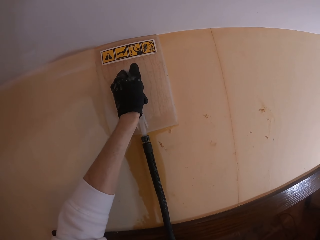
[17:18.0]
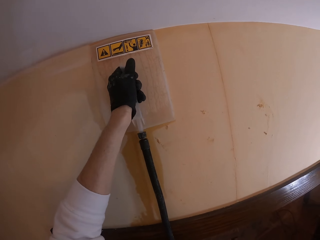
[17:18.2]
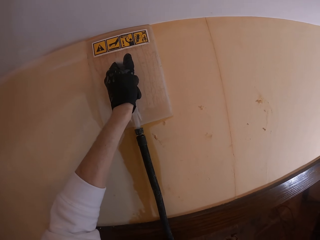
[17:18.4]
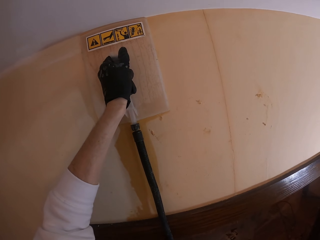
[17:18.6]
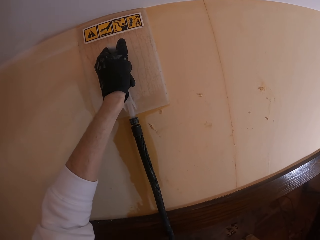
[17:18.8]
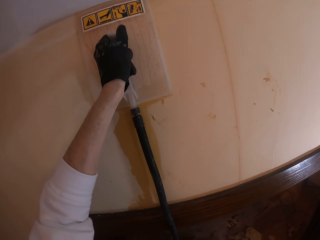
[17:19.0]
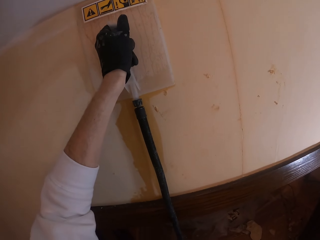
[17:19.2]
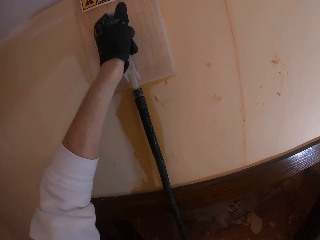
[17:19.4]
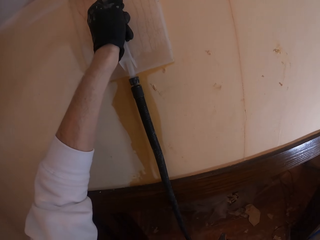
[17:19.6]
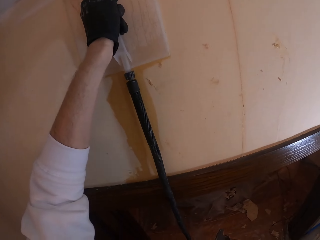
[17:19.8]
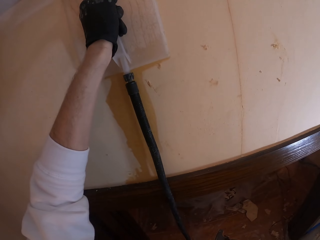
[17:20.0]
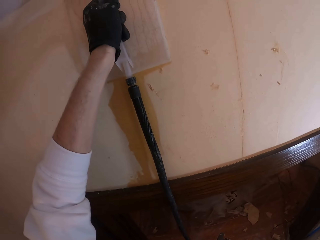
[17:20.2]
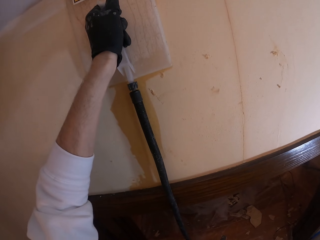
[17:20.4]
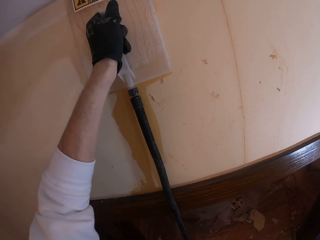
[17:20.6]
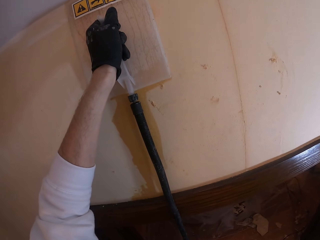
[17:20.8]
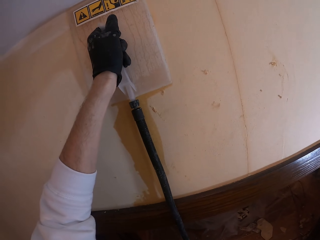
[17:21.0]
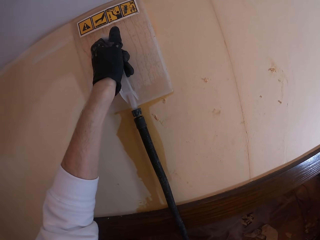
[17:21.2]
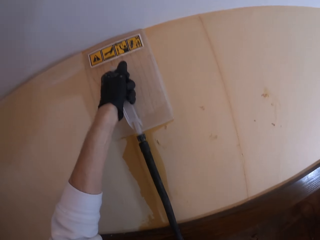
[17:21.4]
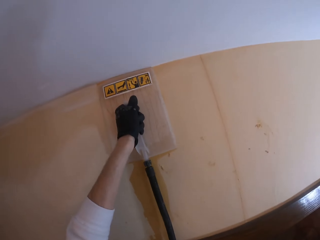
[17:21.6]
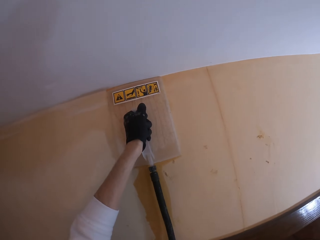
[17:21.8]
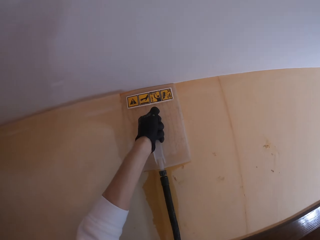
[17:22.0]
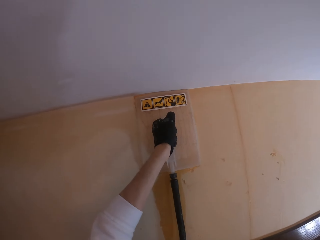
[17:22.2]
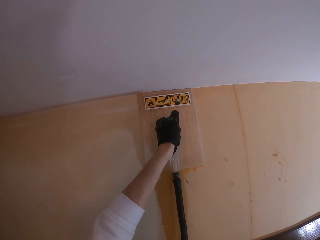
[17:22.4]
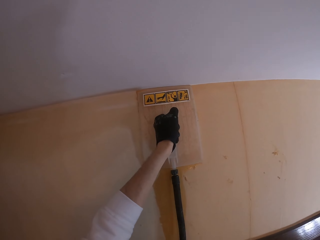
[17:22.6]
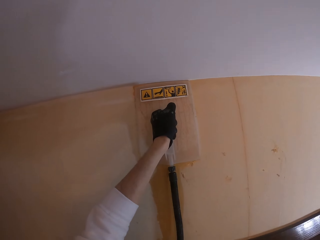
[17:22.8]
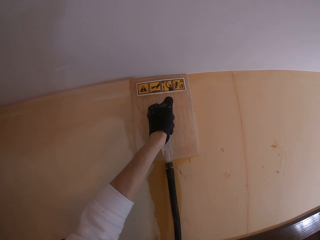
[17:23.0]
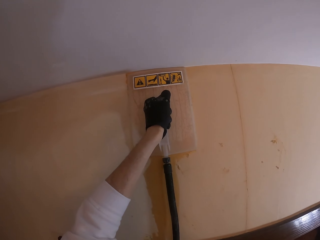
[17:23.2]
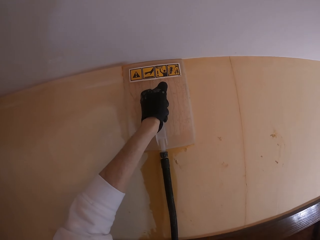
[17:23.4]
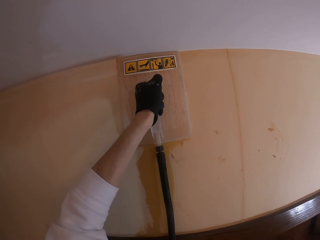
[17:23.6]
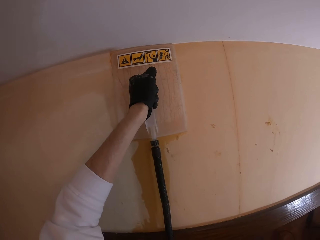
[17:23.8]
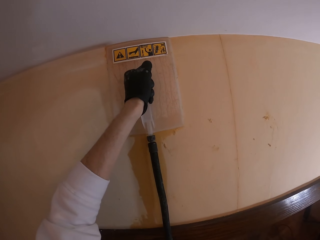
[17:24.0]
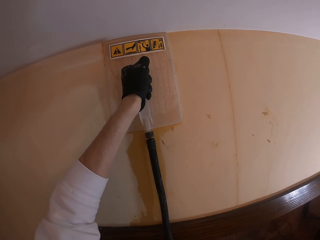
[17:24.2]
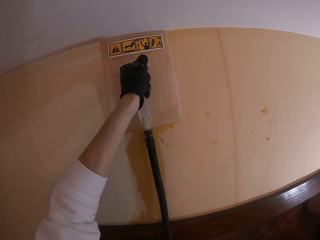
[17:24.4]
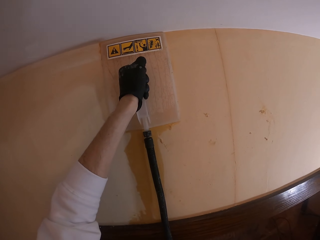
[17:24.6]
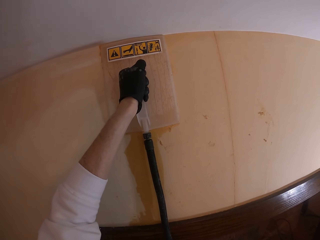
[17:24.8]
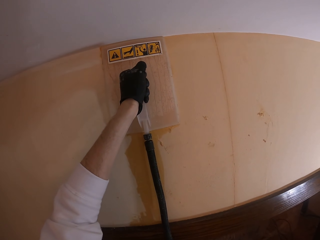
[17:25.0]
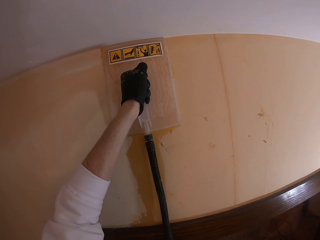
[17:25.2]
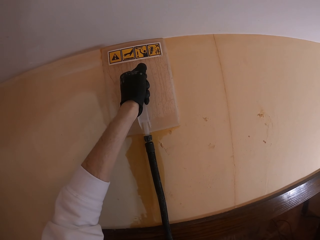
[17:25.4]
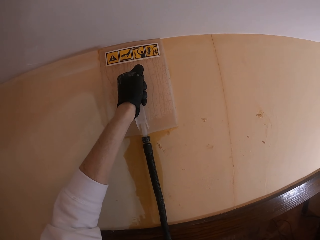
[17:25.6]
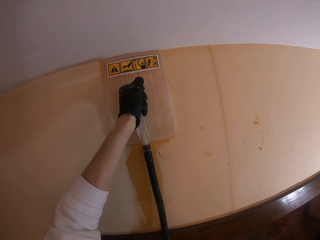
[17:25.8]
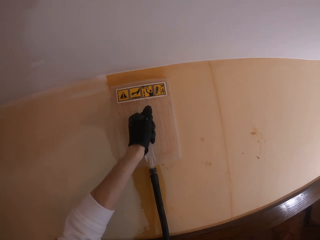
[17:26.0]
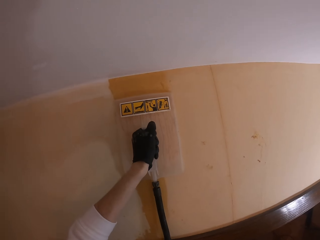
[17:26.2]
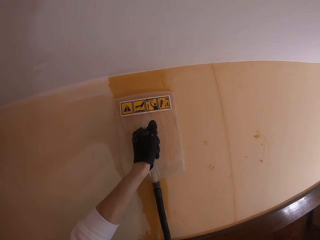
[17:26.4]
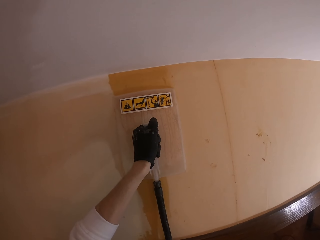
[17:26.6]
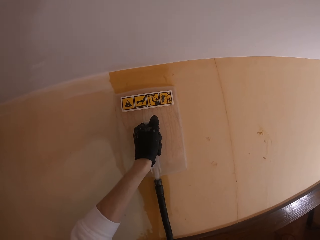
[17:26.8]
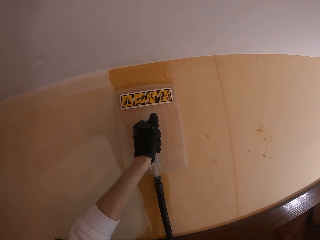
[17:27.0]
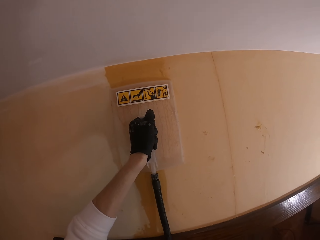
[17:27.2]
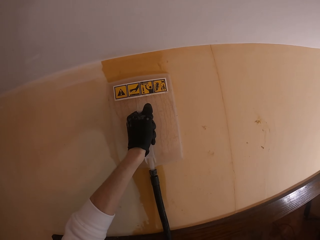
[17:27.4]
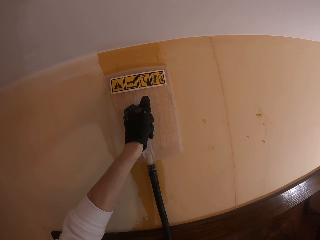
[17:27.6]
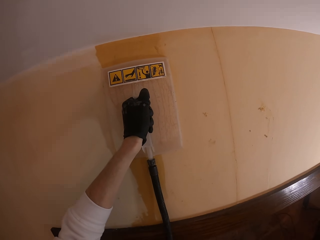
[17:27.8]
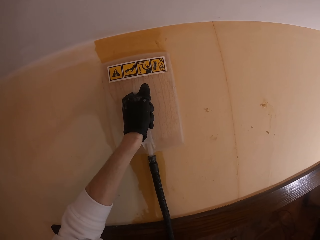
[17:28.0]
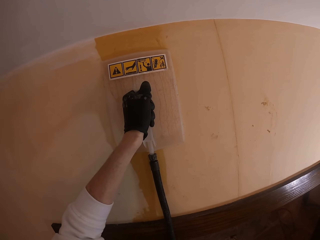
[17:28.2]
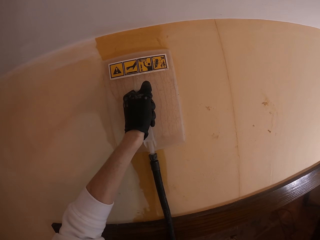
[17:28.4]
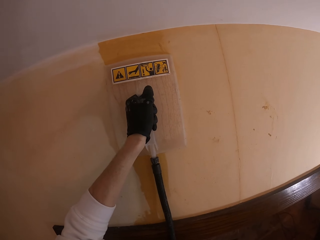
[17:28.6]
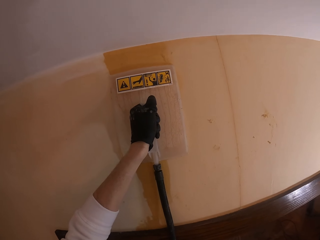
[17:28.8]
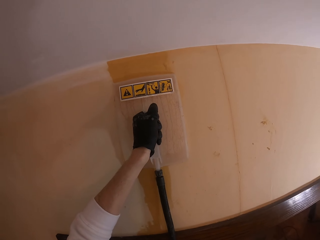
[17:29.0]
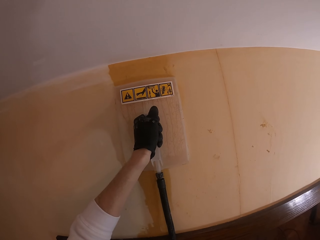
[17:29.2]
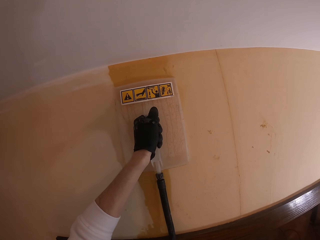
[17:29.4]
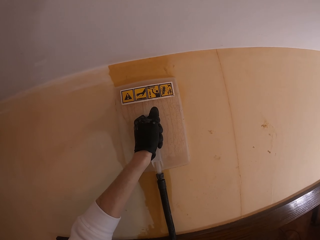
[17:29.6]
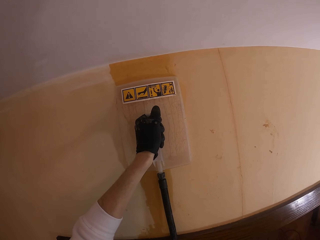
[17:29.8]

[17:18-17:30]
The camera wearer steams the wall with a wall steamer. They move the steam paint remover.

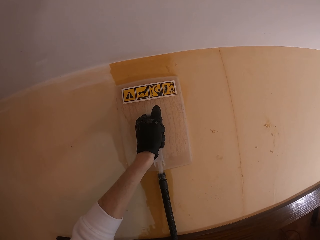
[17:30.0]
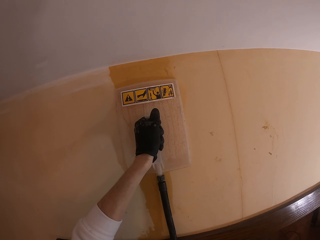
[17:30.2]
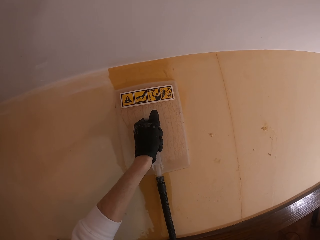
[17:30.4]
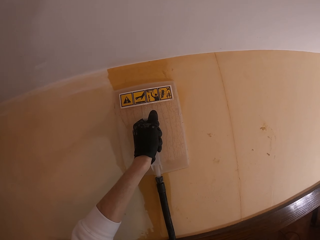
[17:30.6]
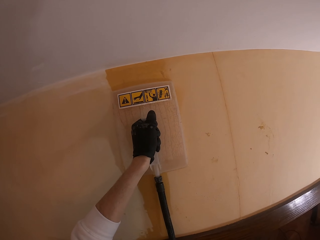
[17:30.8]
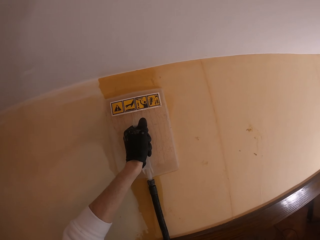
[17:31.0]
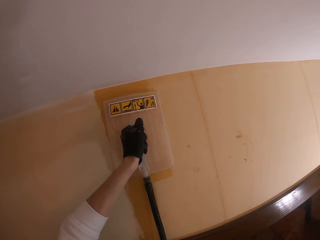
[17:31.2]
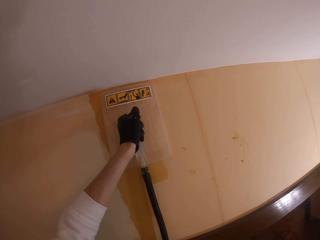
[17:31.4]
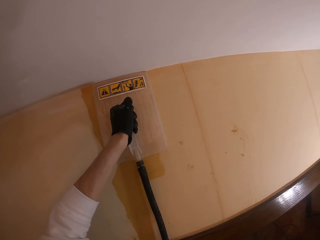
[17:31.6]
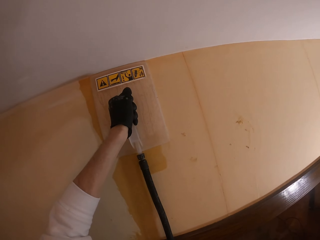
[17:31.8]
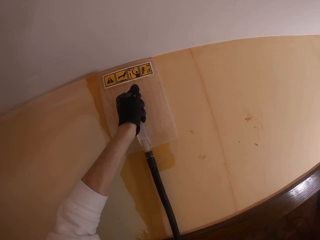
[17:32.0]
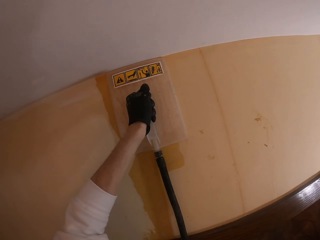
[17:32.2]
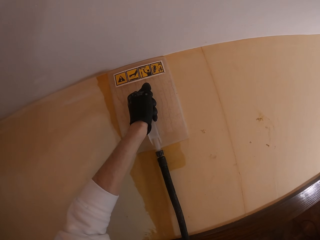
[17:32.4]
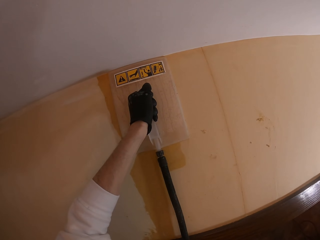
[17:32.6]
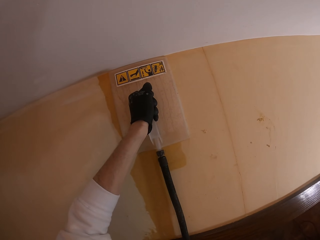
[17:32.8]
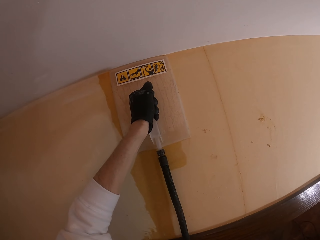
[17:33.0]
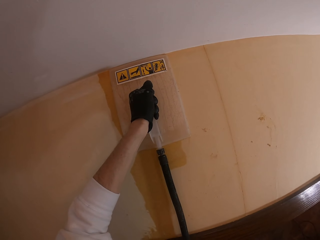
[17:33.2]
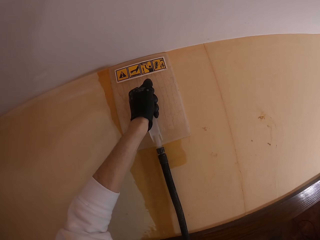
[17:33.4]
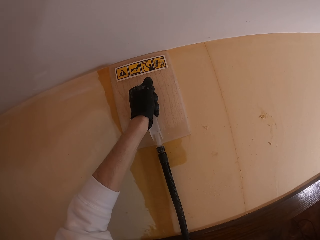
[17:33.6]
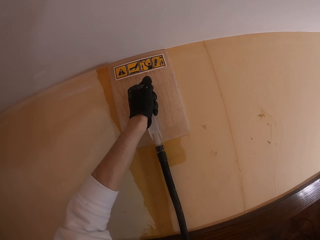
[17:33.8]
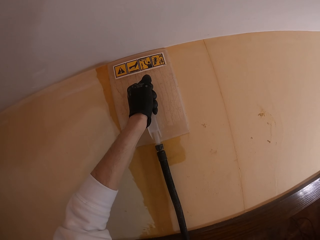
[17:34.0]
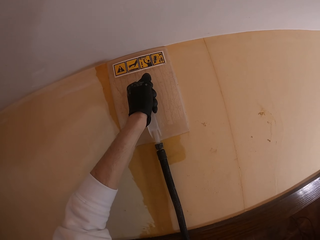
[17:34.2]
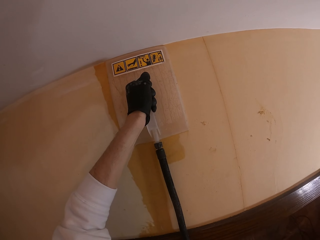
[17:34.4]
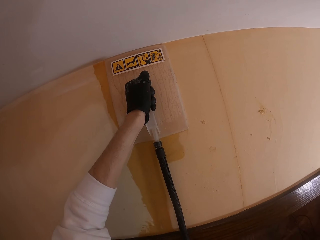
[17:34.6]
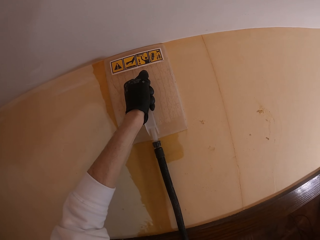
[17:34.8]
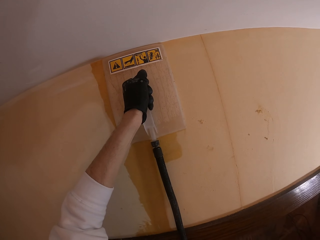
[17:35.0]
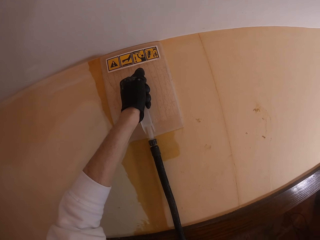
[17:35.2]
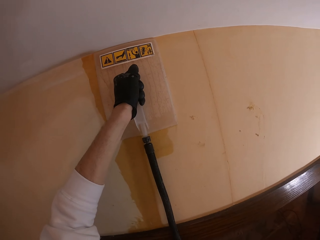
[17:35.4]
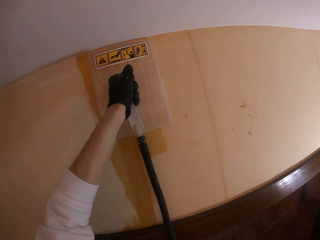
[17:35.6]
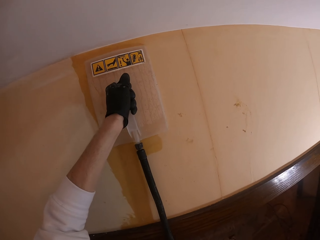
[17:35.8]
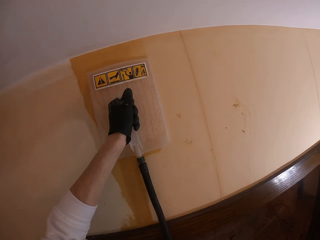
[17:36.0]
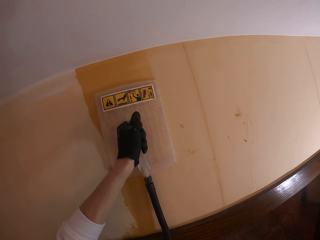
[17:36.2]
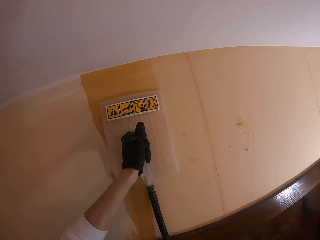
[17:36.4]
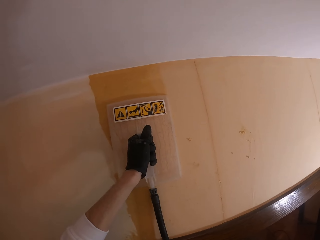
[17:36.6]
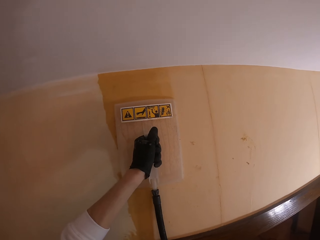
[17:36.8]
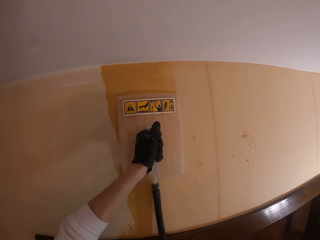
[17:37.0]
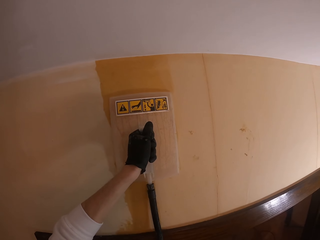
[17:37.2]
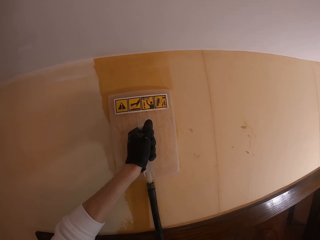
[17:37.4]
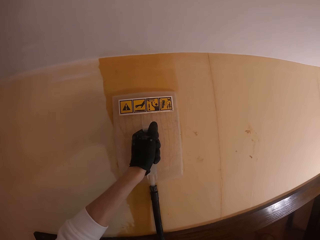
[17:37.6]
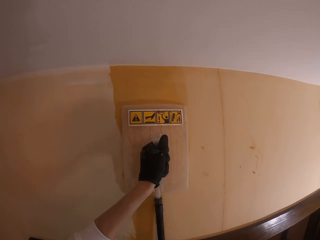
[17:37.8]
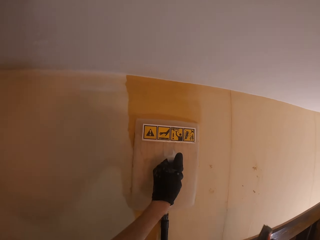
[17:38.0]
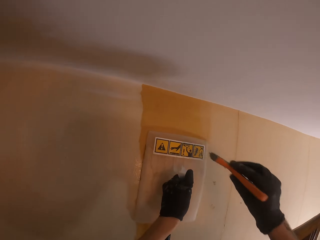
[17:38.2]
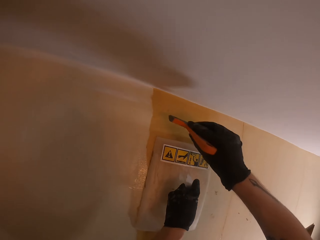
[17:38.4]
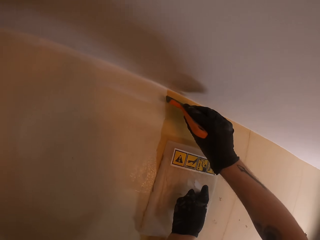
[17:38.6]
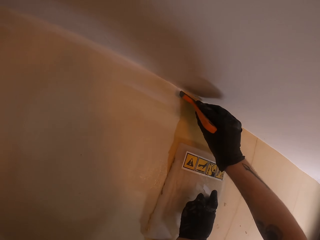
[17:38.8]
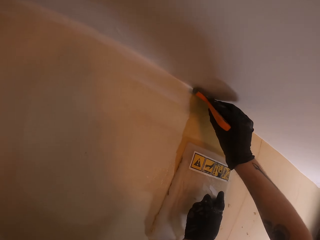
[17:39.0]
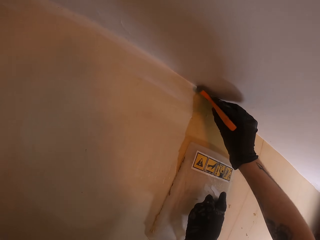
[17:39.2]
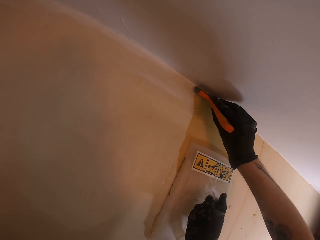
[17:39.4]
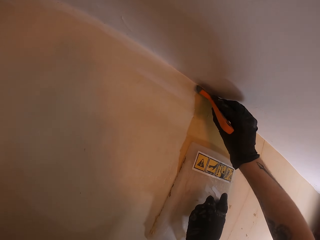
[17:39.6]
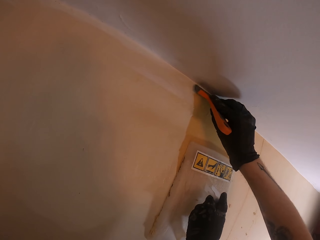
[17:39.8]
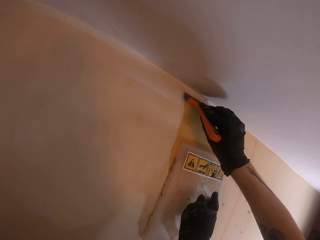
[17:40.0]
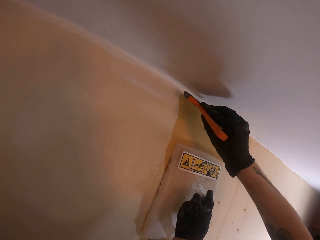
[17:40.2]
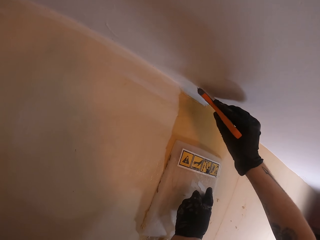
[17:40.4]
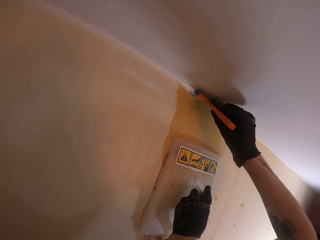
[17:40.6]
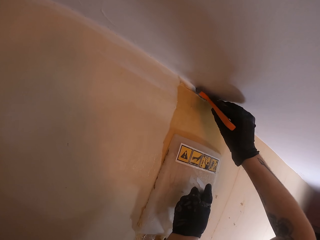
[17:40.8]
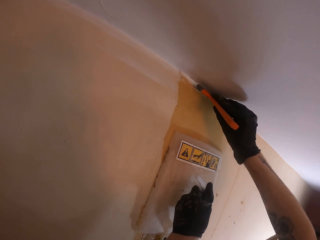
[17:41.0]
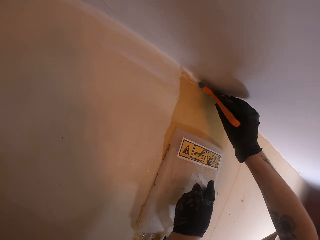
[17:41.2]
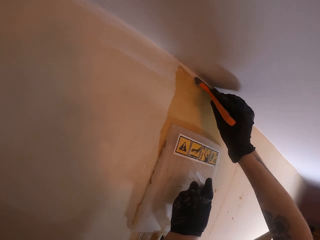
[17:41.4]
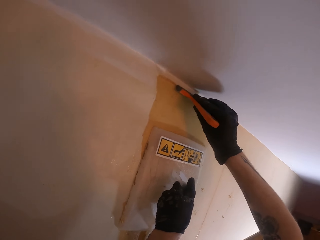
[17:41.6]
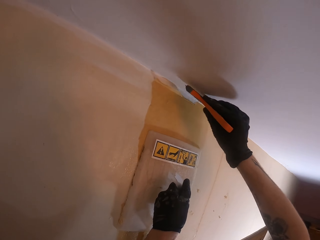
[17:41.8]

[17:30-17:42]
The camera wearer moves the steam paint remover. They scrub paint off the wall with the right hand.
